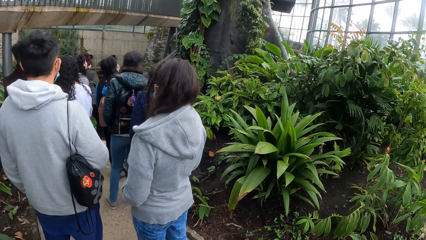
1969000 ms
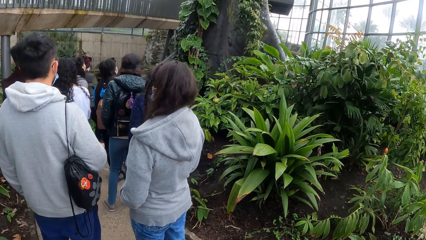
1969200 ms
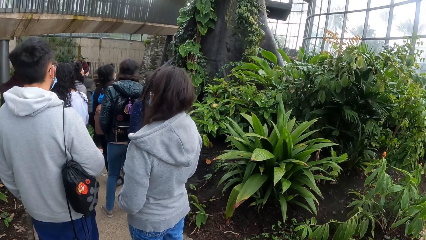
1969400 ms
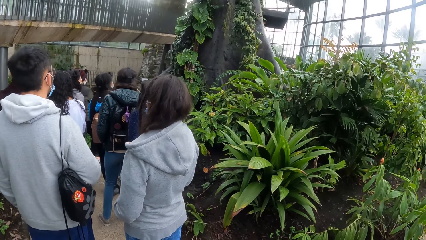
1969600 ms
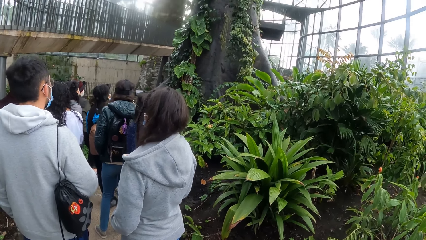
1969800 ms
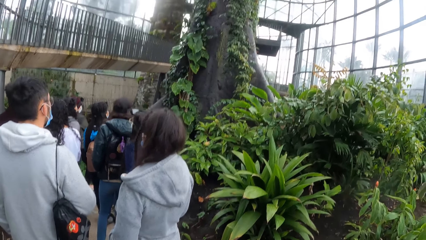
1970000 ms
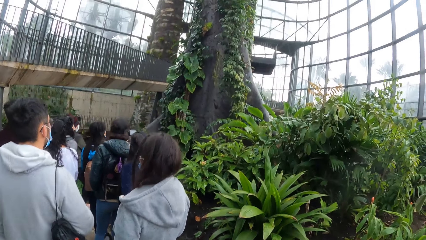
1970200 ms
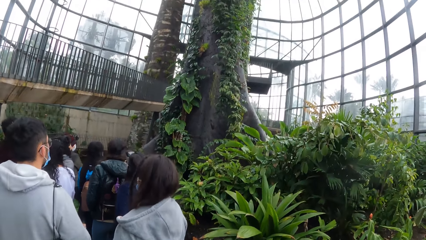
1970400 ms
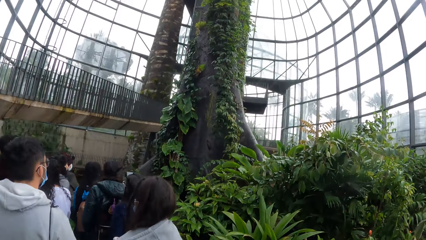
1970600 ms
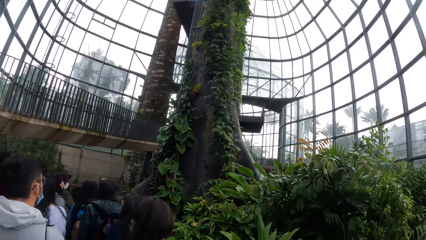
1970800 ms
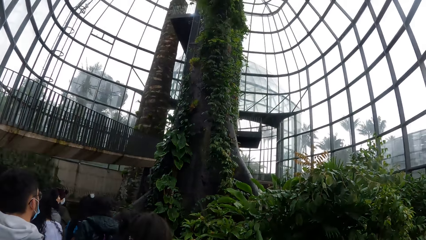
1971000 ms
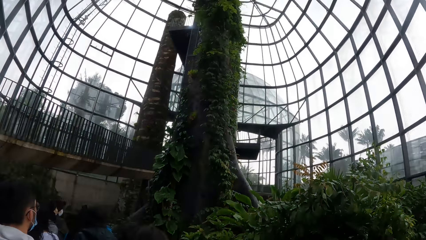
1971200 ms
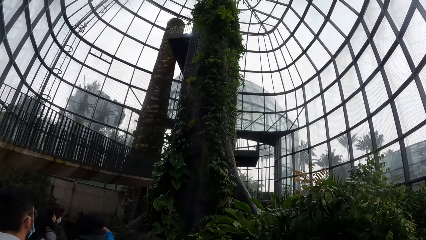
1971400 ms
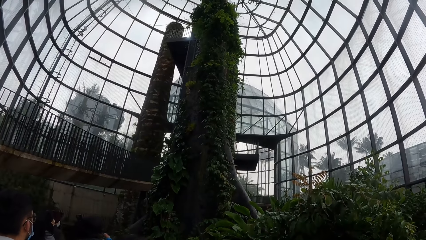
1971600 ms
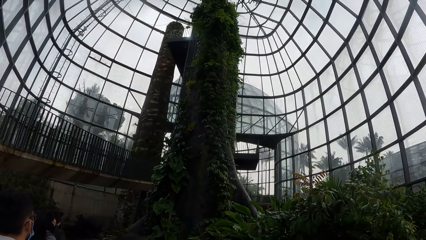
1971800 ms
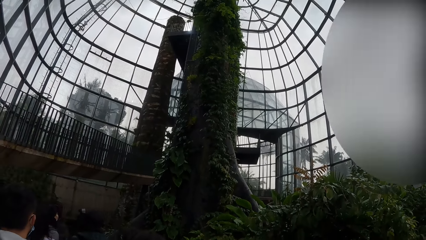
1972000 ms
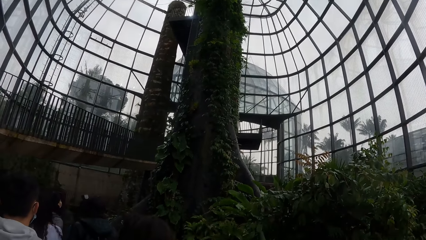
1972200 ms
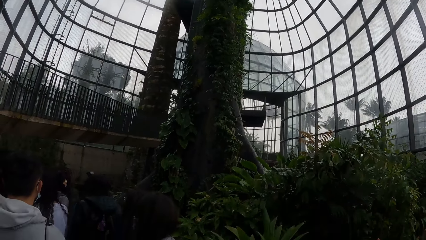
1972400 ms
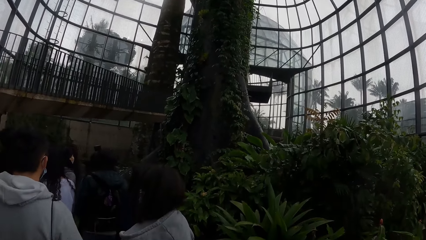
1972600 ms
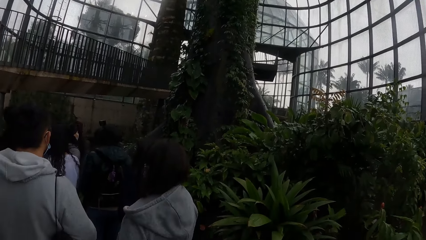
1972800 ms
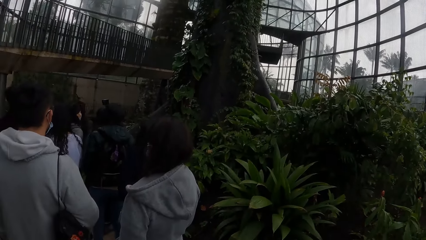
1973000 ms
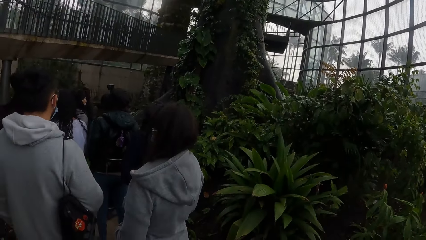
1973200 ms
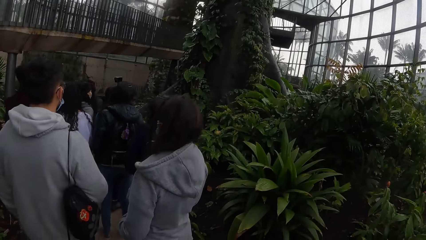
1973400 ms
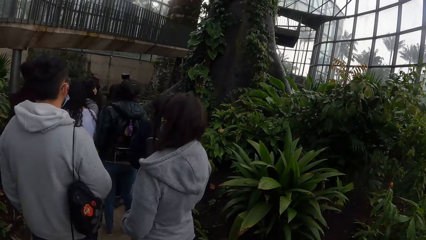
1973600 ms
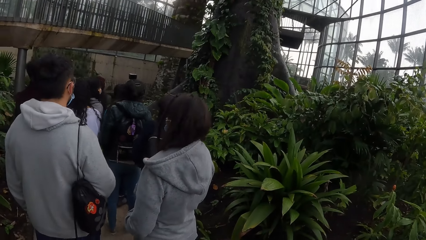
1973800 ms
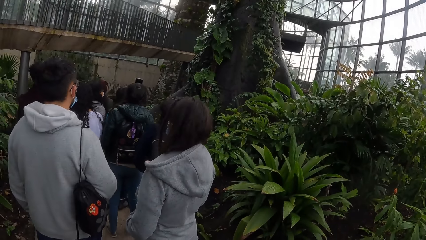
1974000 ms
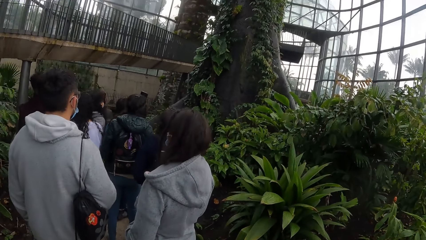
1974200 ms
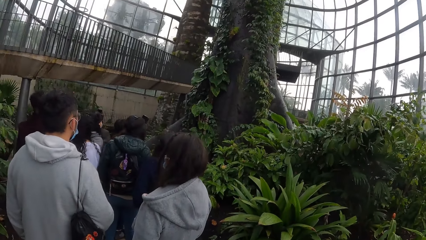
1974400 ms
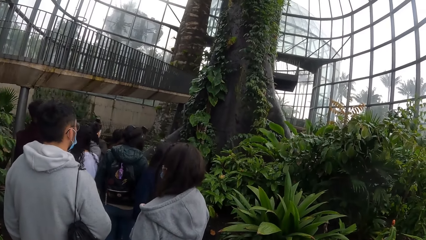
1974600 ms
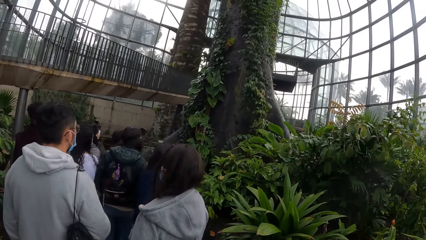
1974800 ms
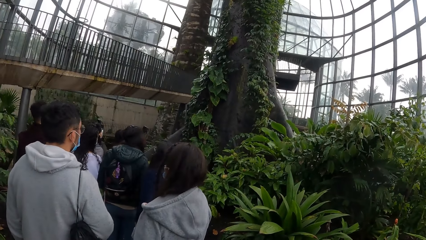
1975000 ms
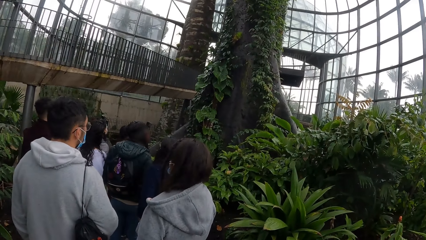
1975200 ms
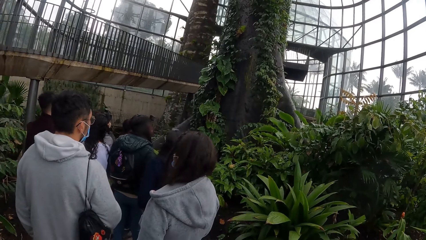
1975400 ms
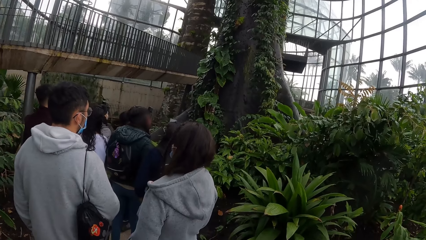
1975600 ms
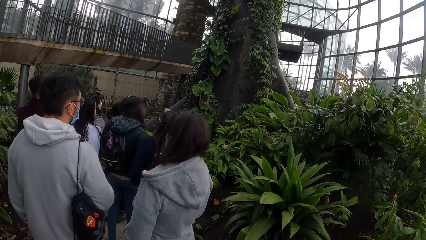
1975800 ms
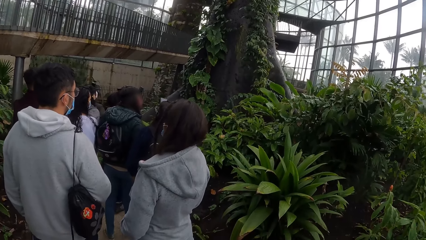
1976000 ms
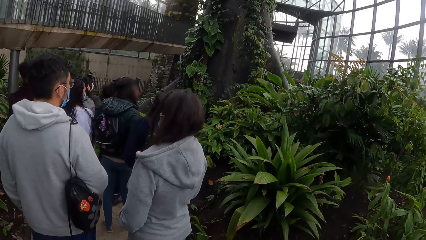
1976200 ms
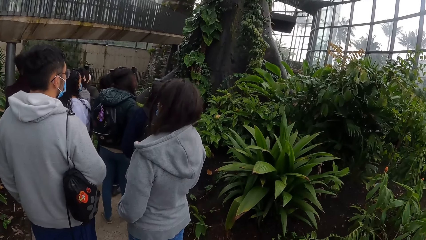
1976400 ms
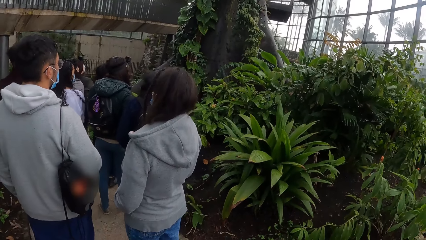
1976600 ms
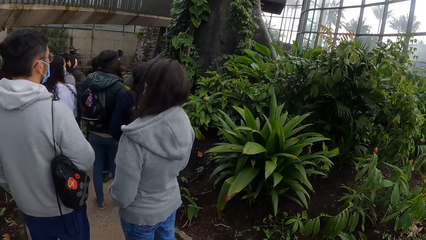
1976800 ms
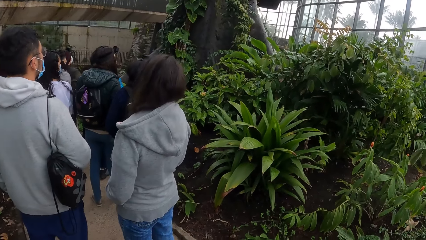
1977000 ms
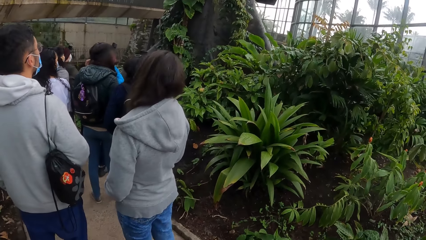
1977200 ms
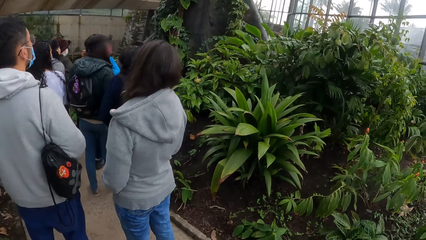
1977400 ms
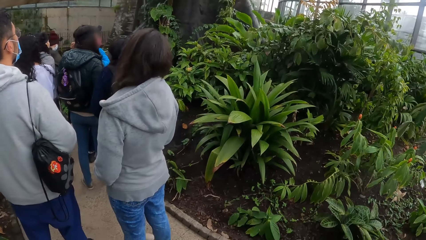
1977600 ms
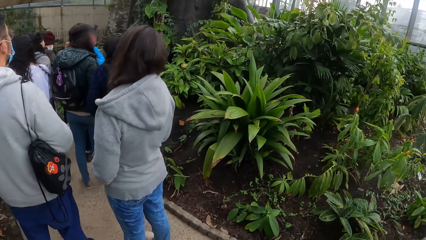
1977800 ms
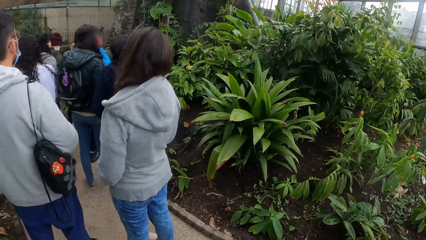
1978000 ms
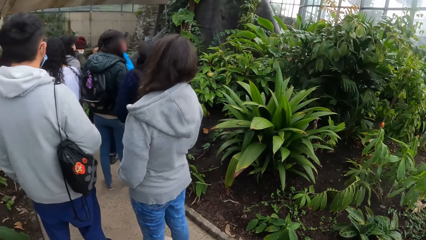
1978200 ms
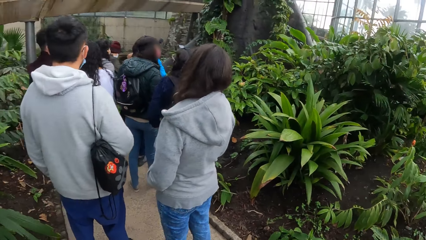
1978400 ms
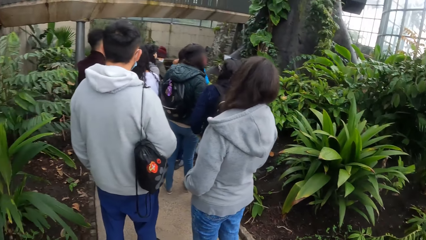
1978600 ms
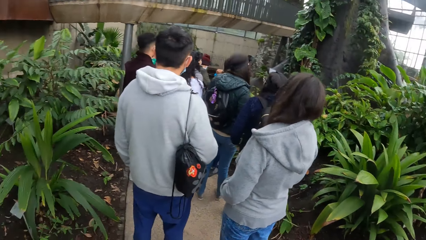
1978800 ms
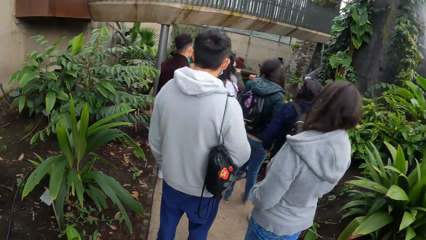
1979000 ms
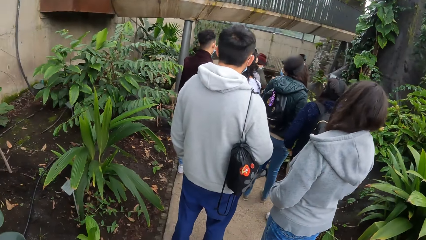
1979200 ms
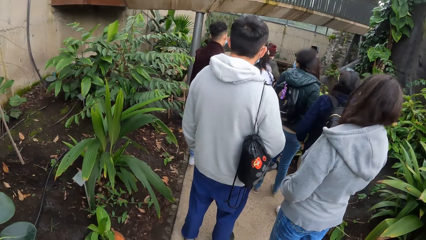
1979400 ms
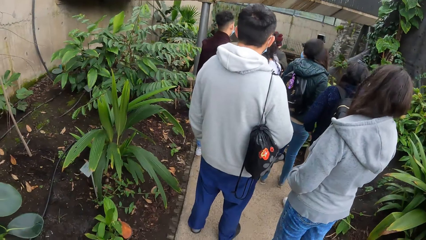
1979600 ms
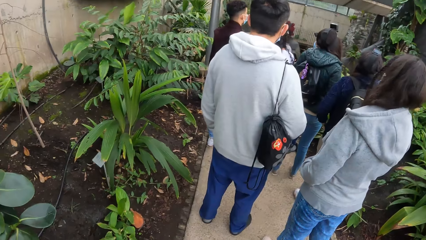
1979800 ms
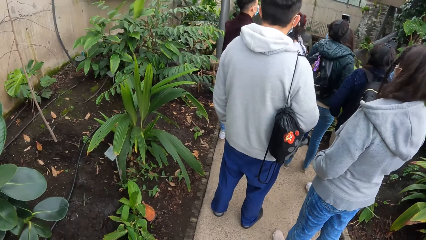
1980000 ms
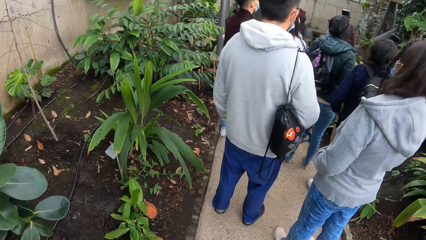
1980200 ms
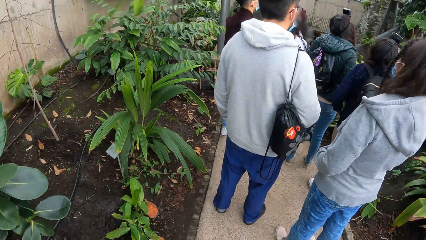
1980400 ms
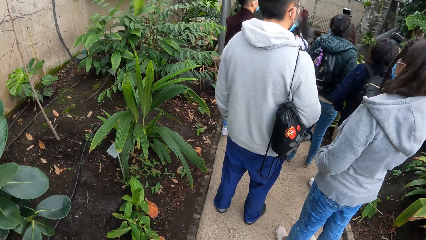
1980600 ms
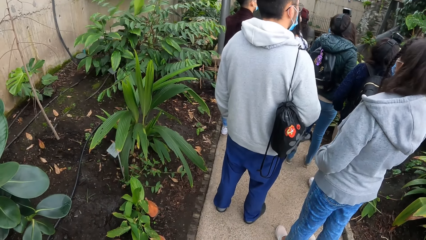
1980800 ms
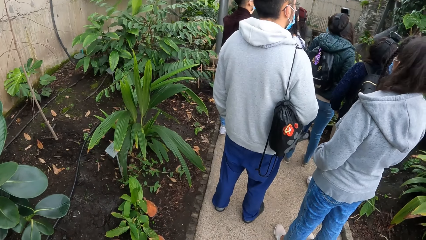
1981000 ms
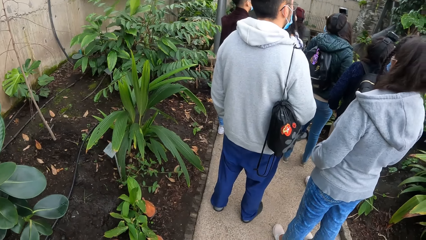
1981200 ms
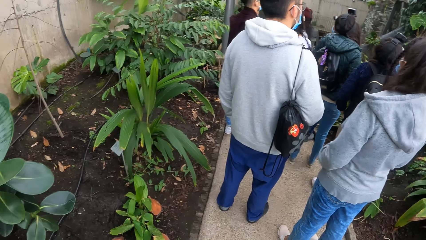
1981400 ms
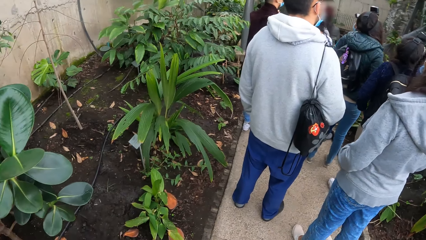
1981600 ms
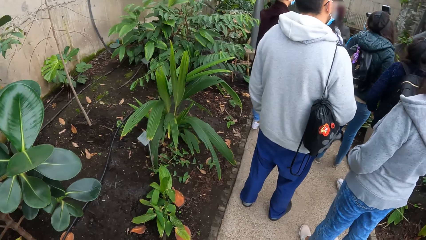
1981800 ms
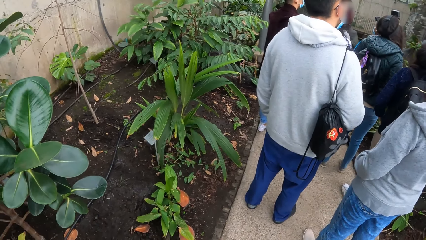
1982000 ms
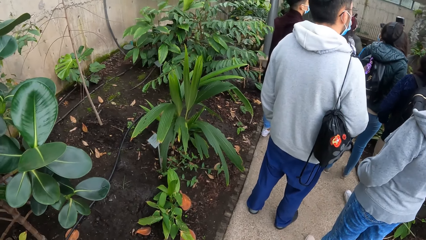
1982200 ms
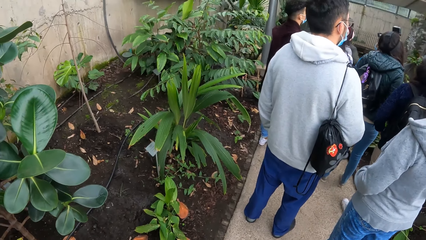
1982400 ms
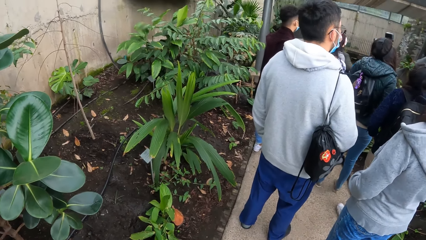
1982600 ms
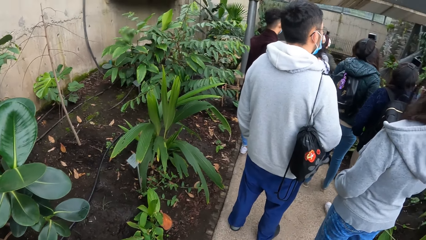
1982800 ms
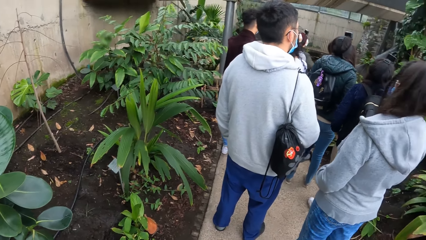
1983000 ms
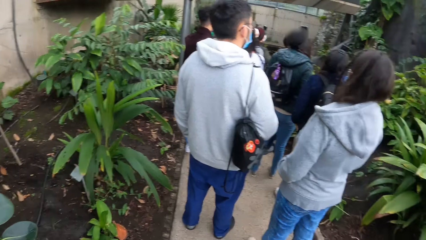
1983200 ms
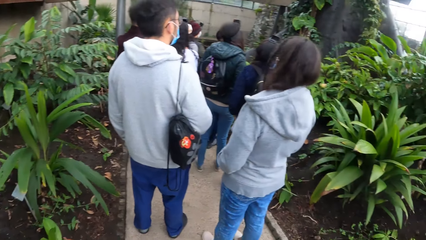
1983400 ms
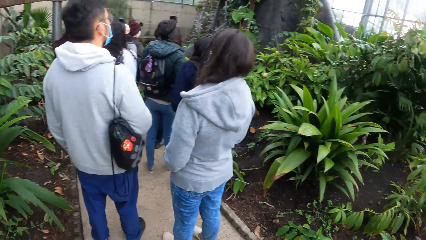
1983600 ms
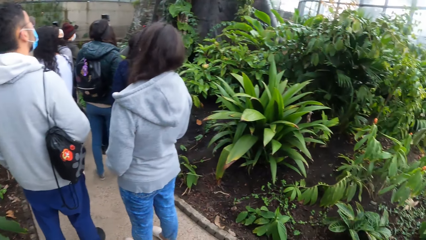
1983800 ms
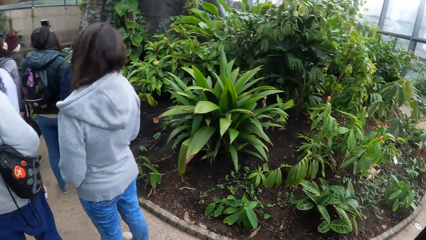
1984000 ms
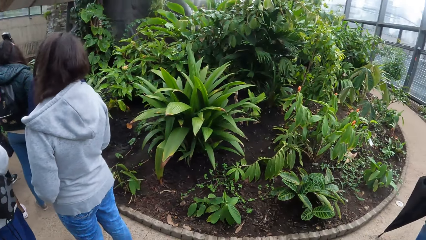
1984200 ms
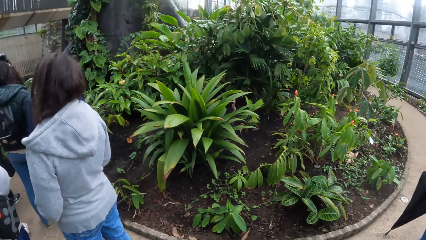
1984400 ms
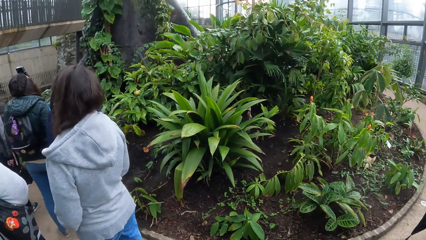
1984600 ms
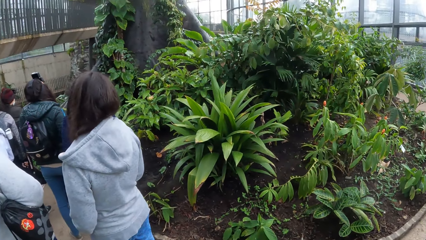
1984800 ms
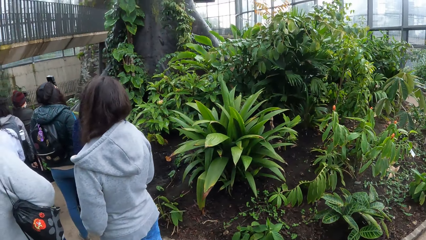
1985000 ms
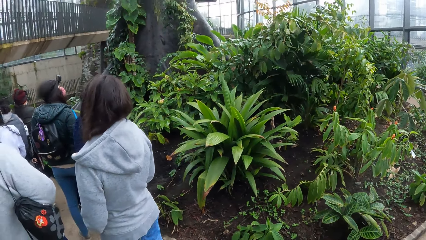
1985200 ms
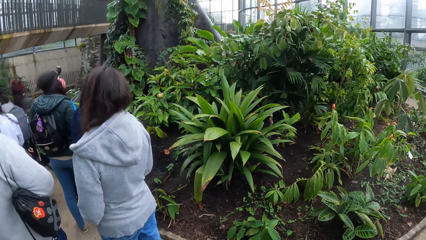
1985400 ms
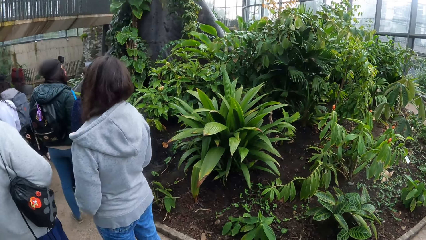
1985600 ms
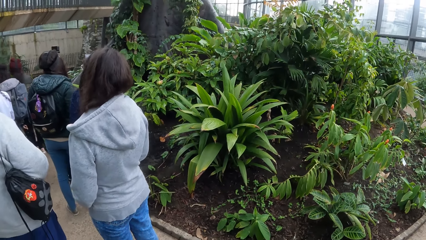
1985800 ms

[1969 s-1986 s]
The camera wearer looks up. They look at the plants.
